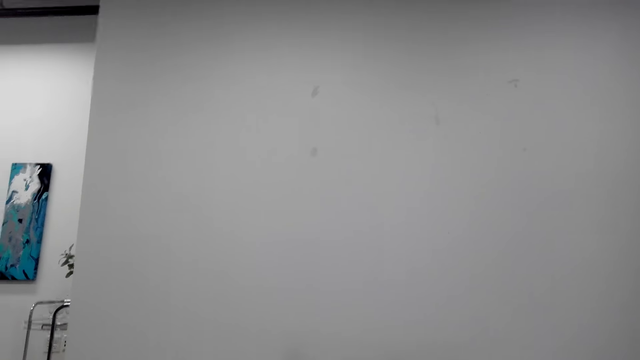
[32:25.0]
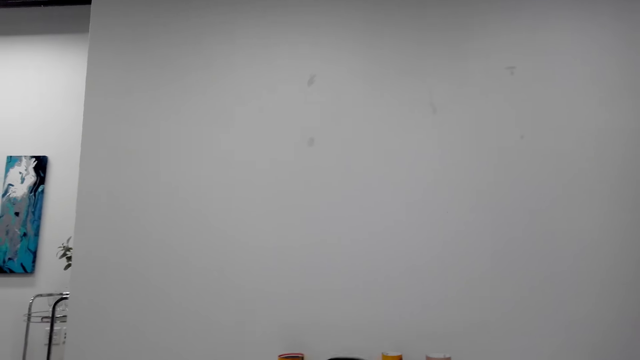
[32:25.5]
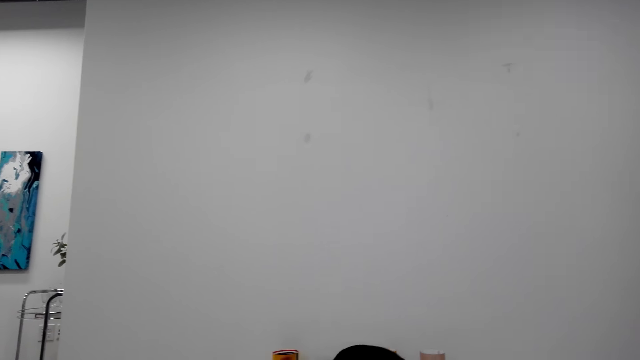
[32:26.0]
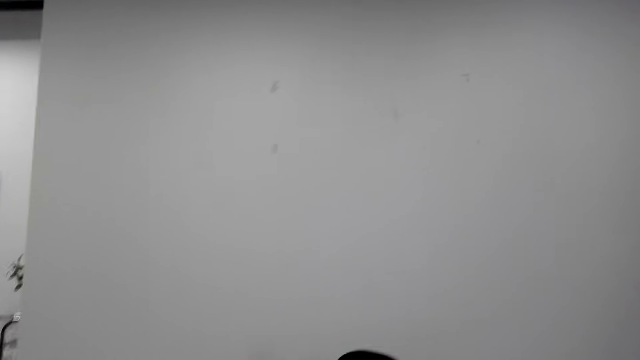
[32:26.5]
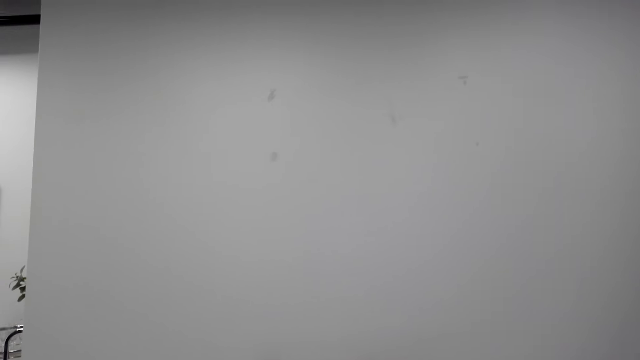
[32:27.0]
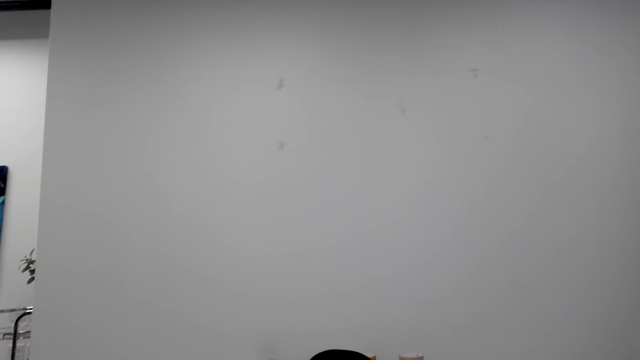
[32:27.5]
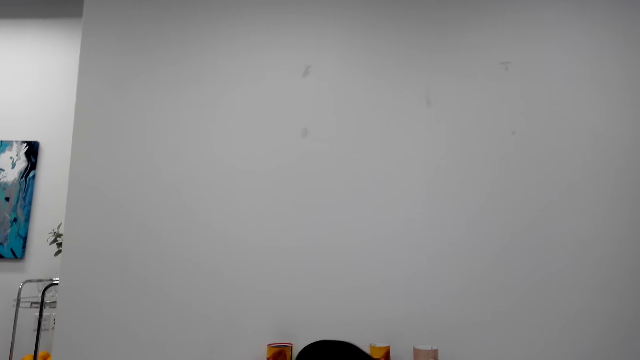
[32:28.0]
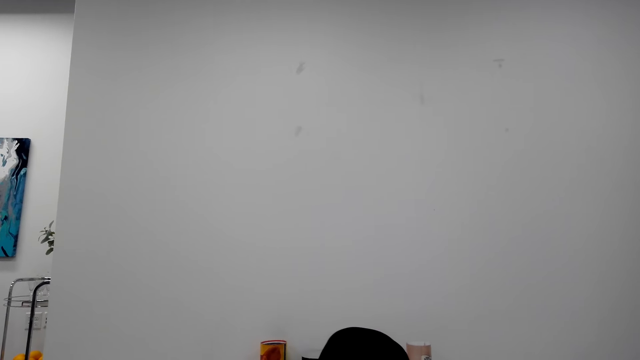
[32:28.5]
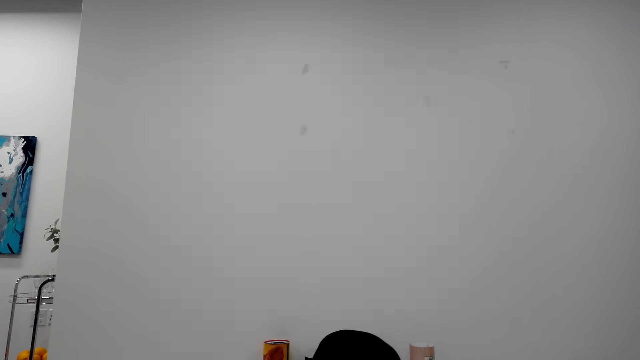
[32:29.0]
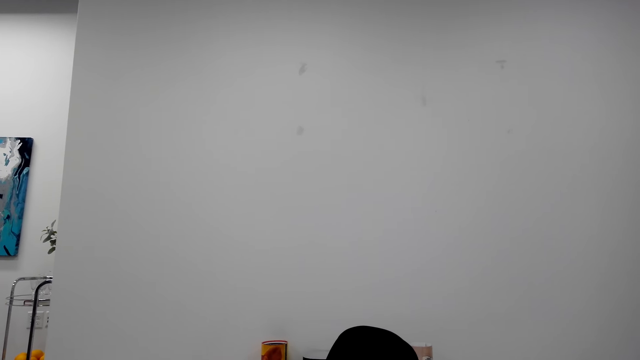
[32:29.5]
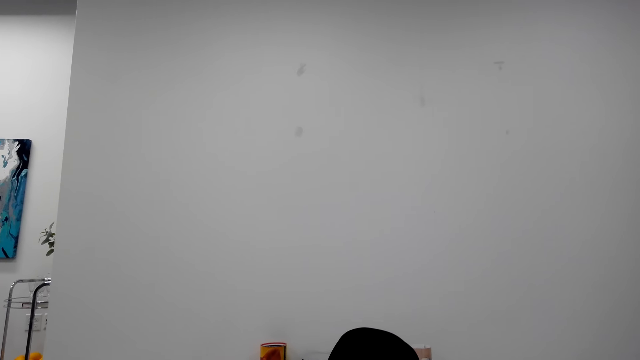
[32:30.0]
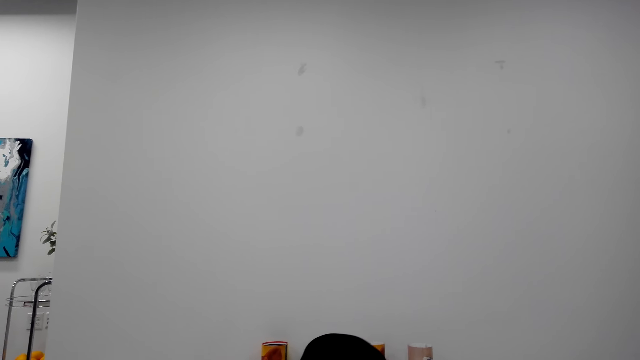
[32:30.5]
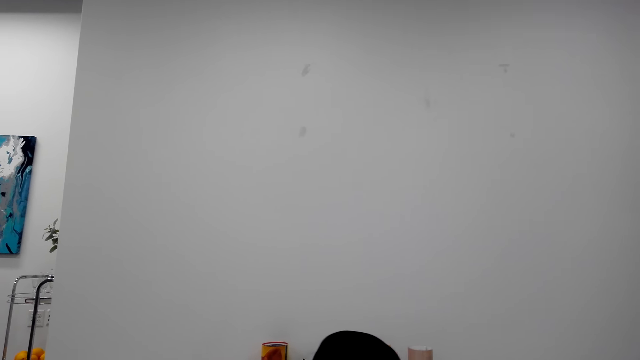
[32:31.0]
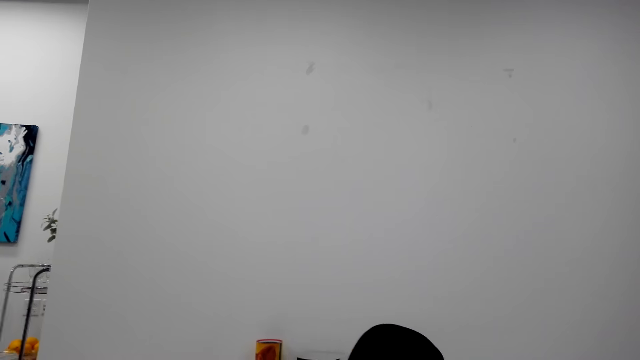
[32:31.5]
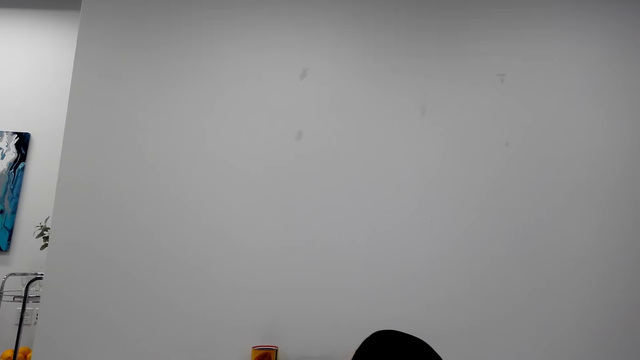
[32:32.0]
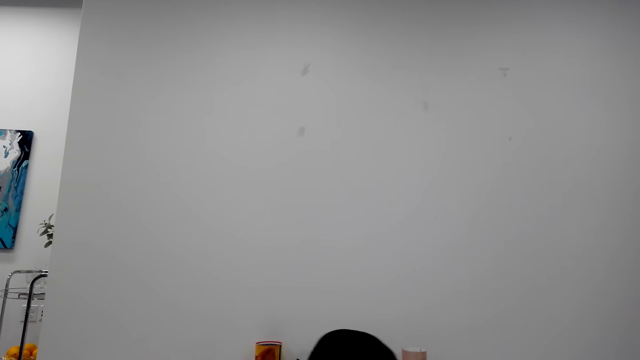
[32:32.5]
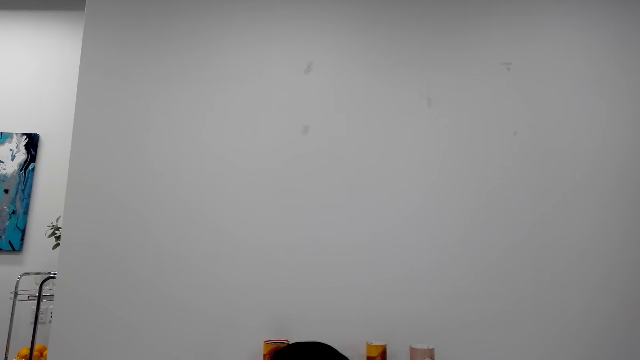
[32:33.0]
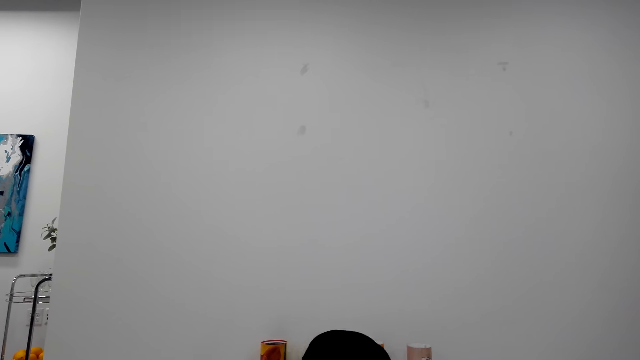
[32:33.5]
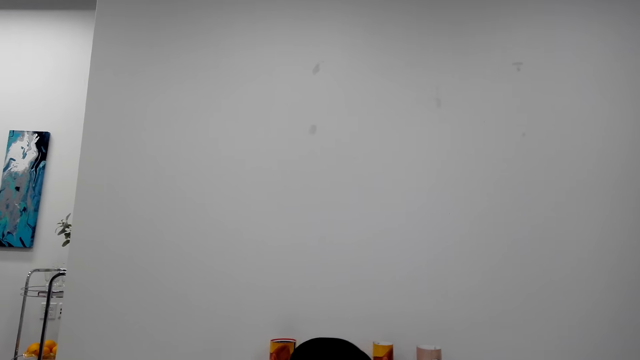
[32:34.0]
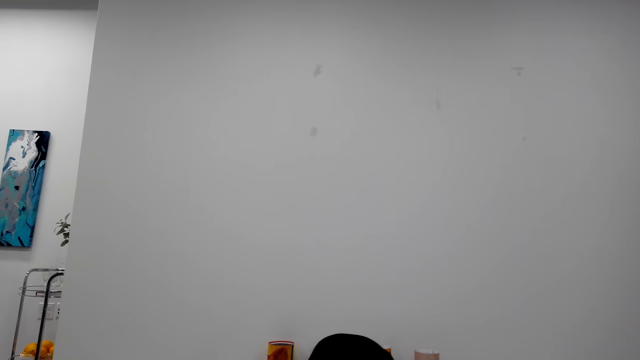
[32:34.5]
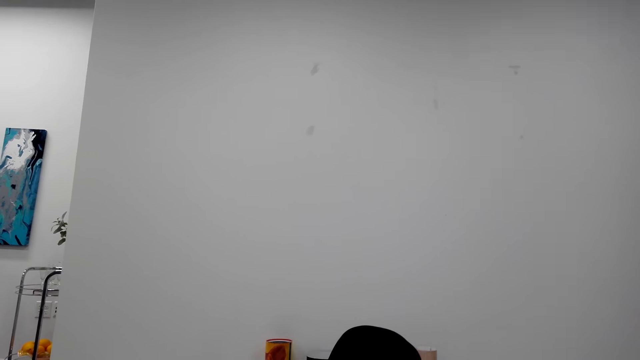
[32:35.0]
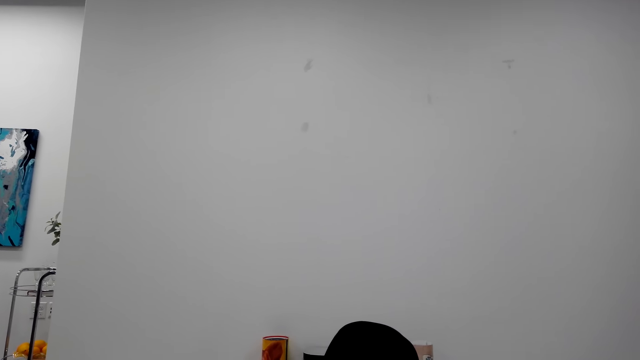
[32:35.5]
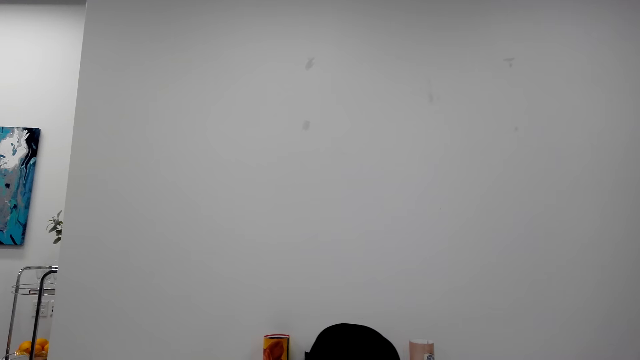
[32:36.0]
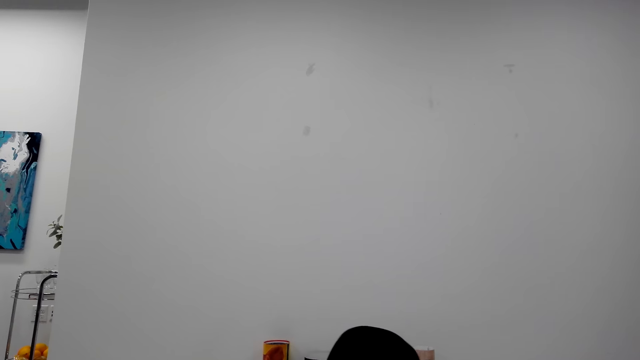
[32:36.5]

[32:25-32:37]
The camera wearer raises a hand. They raise their knees. They talk with a phone.

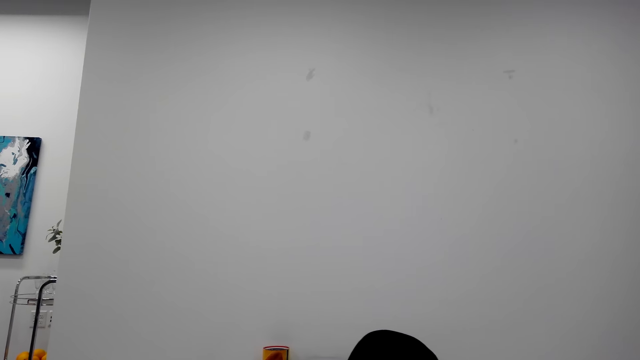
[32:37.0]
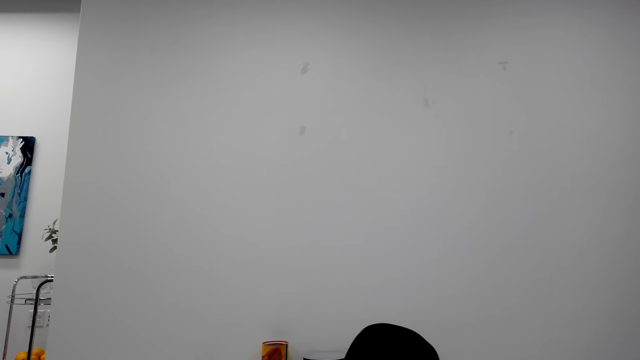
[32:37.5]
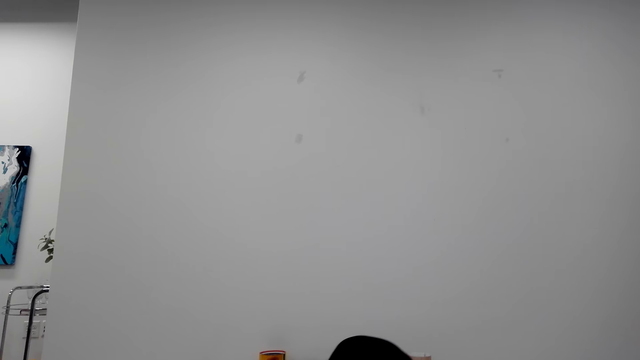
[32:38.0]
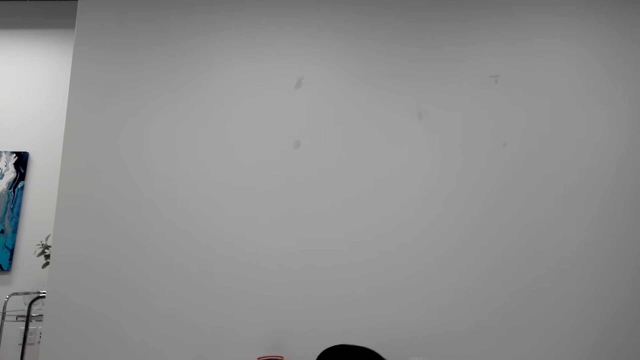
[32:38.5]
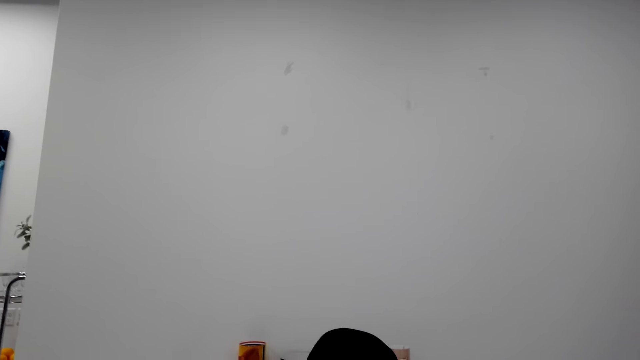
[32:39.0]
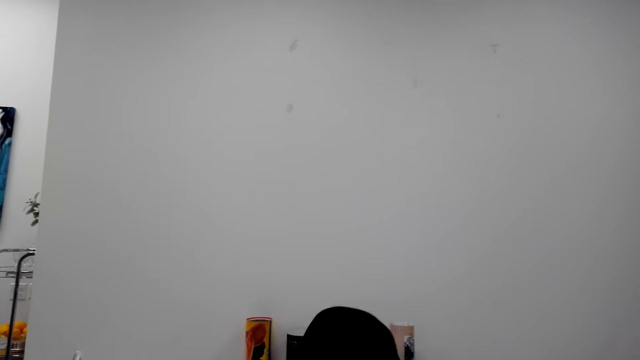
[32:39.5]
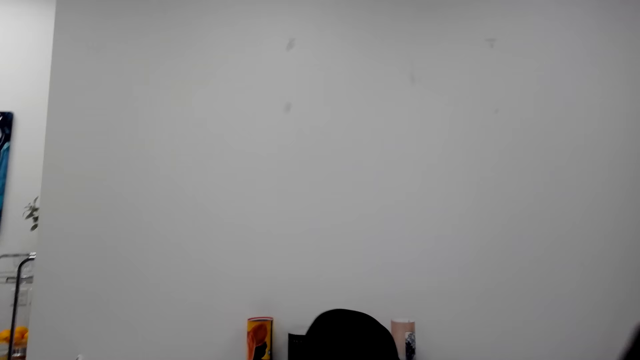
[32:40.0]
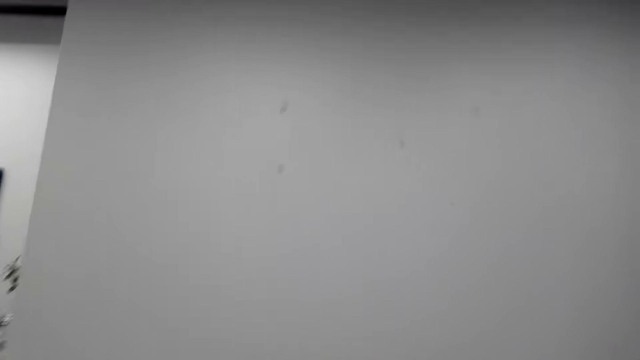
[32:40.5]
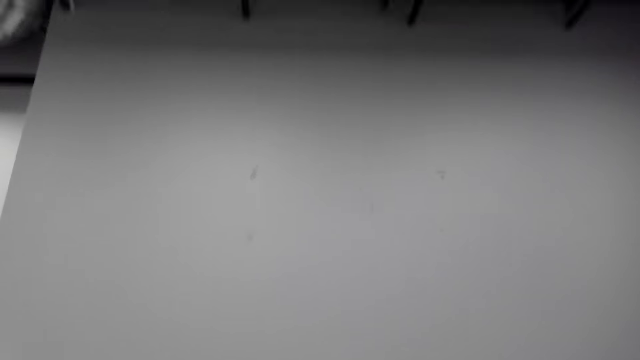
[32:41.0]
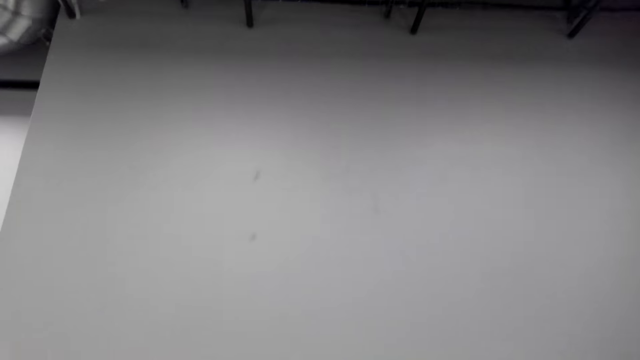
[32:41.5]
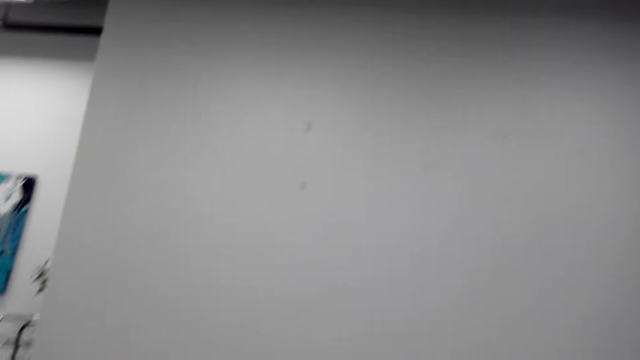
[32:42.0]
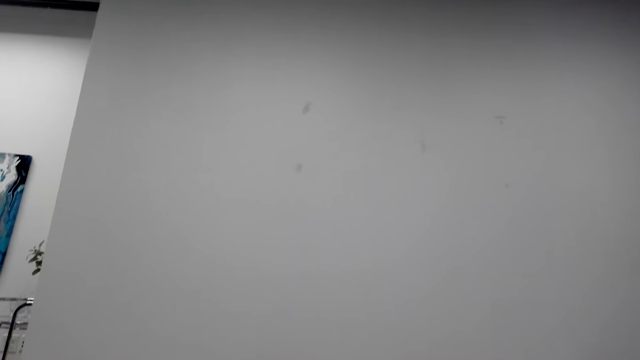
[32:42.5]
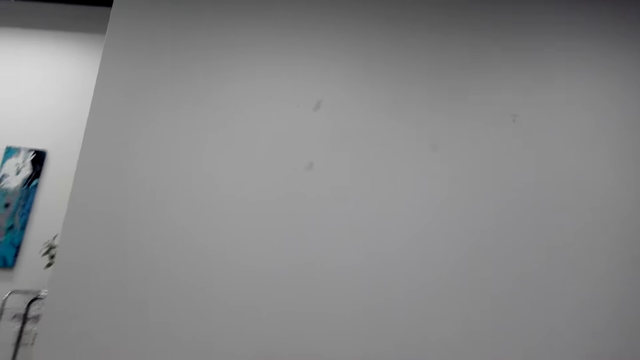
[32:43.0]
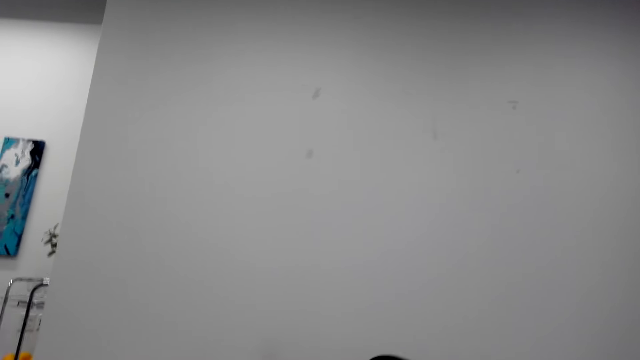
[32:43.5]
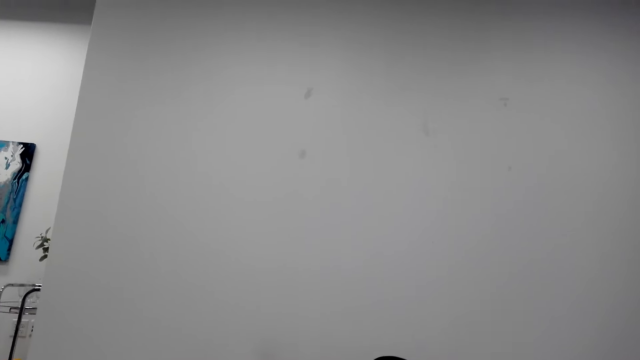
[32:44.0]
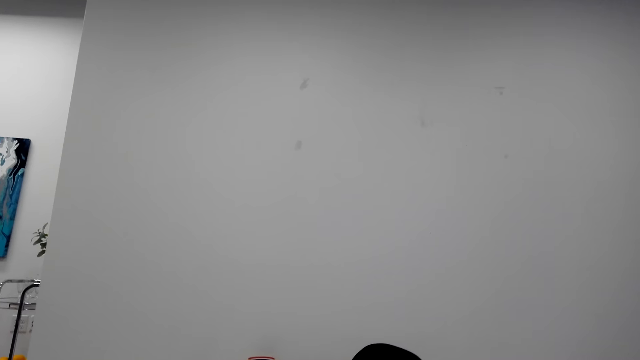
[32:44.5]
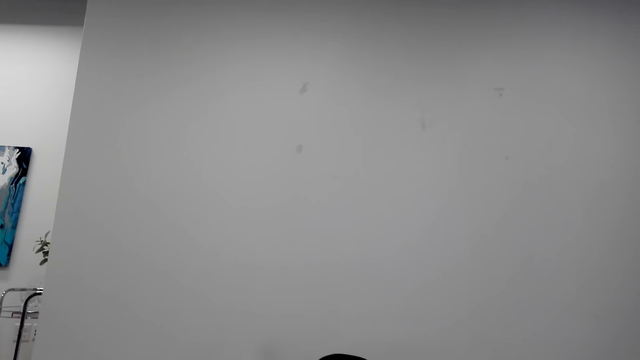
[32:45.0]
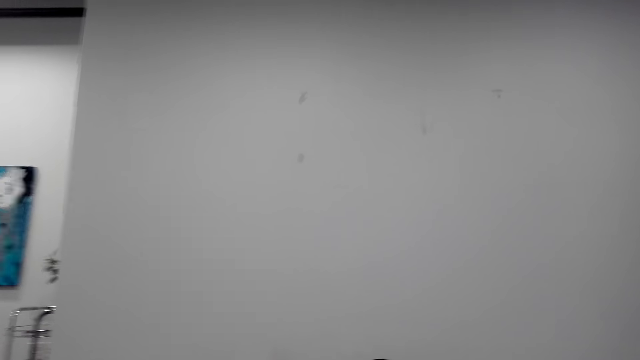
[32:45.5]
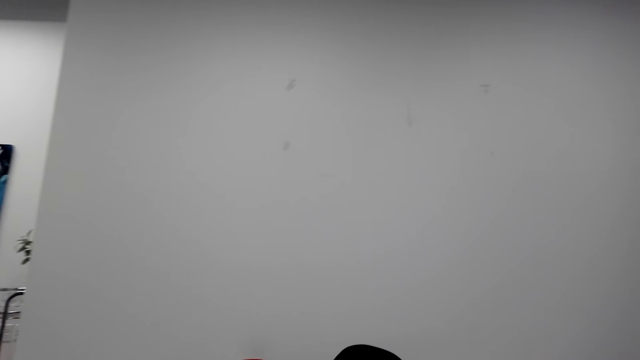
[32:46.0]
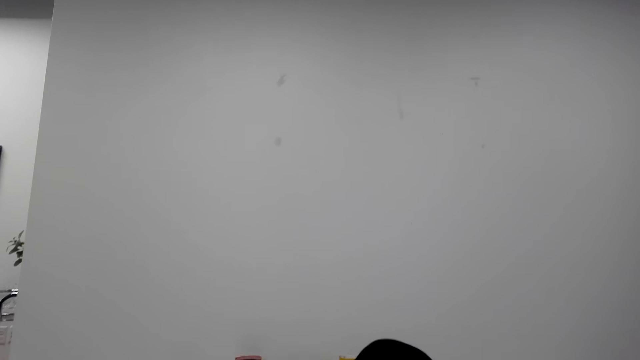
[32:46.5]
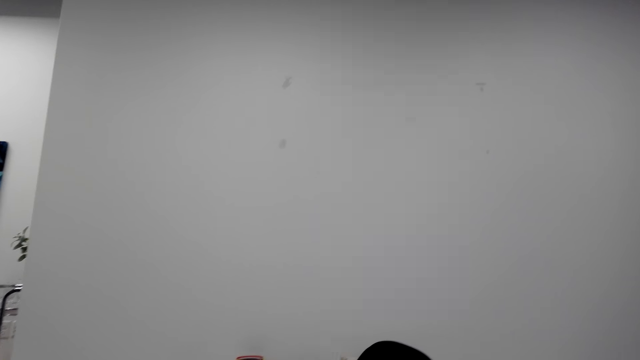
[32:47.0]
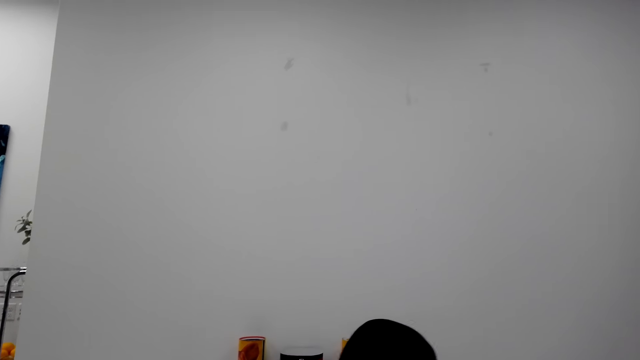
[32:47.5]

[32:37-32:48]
The camera wearer coughs. They laugh. They talk with a phone. They raise their knees. They talk with the phone. They raise the knees.
